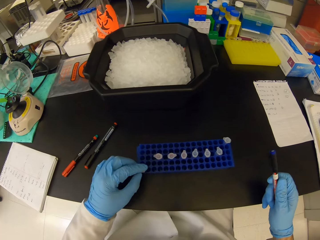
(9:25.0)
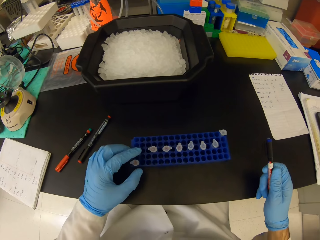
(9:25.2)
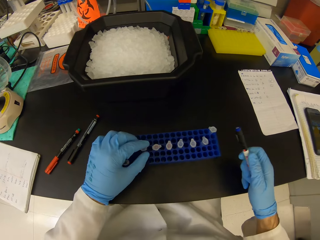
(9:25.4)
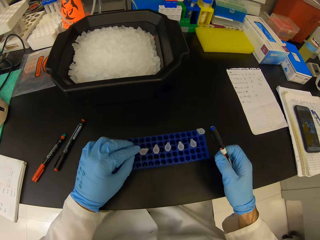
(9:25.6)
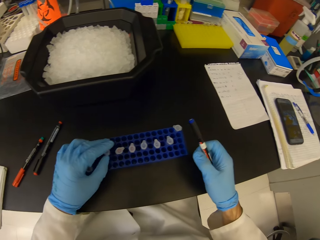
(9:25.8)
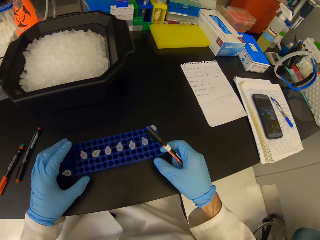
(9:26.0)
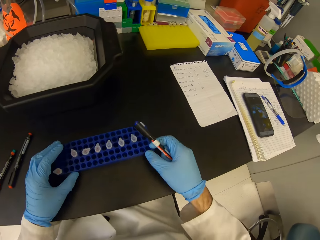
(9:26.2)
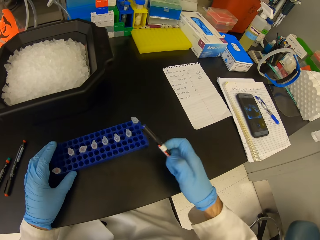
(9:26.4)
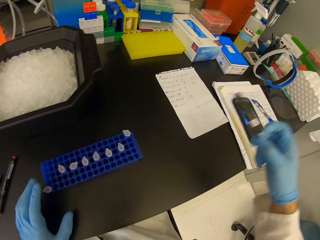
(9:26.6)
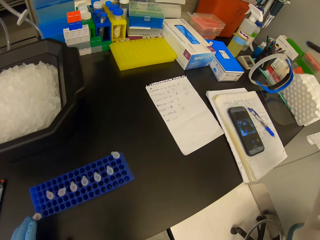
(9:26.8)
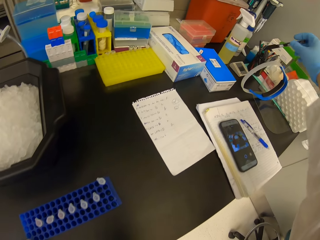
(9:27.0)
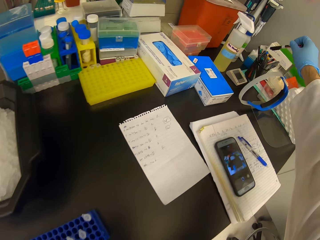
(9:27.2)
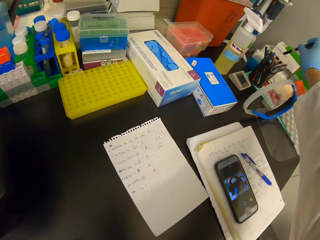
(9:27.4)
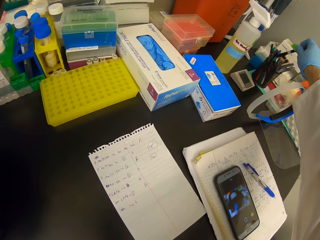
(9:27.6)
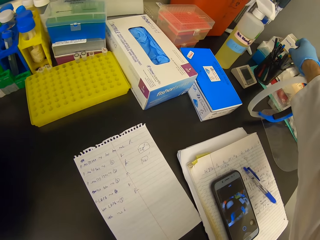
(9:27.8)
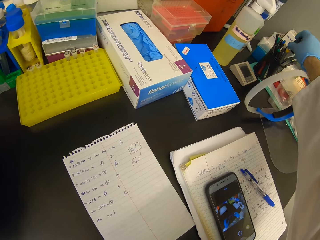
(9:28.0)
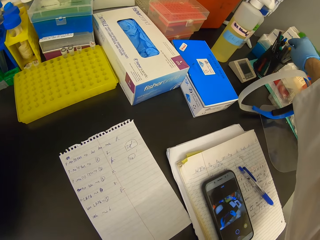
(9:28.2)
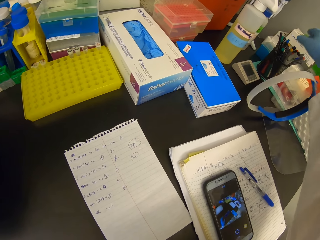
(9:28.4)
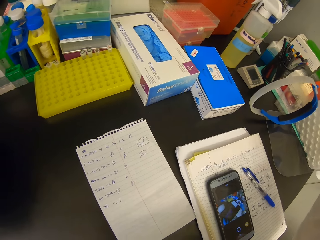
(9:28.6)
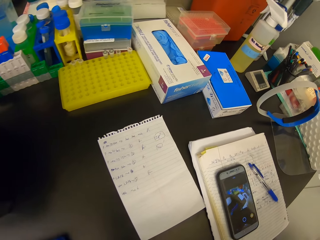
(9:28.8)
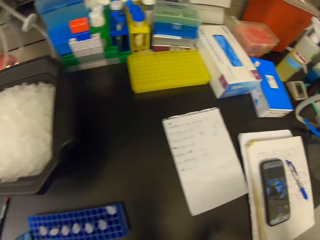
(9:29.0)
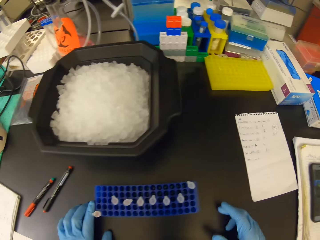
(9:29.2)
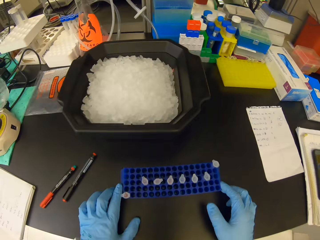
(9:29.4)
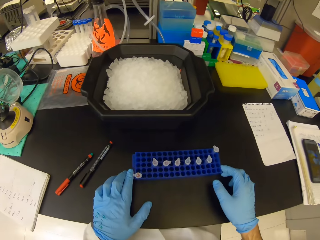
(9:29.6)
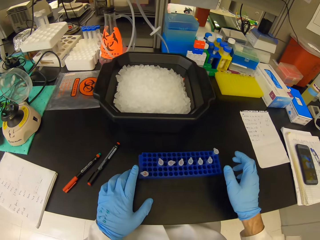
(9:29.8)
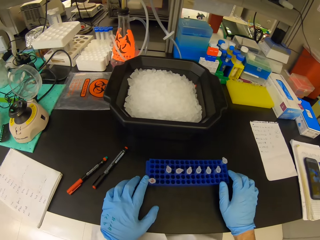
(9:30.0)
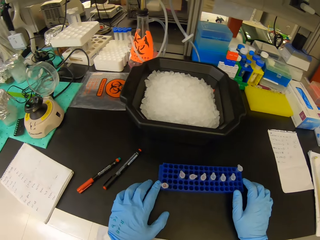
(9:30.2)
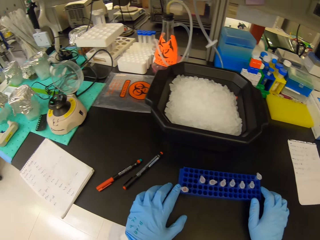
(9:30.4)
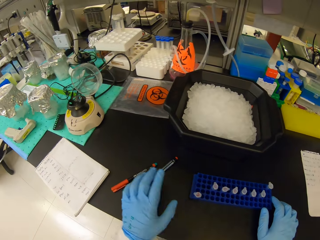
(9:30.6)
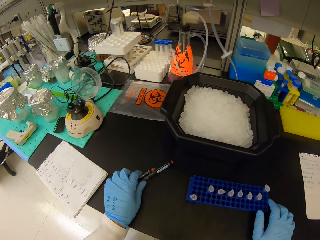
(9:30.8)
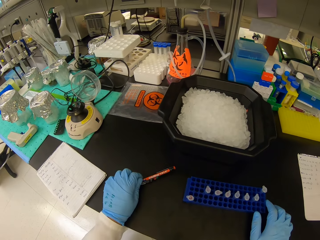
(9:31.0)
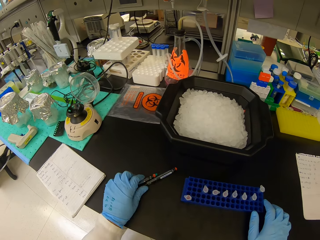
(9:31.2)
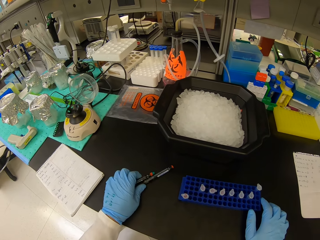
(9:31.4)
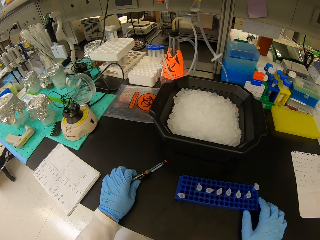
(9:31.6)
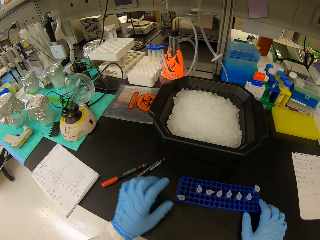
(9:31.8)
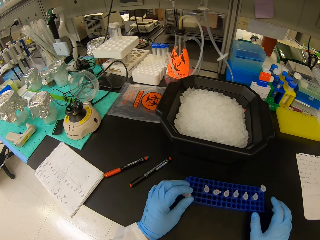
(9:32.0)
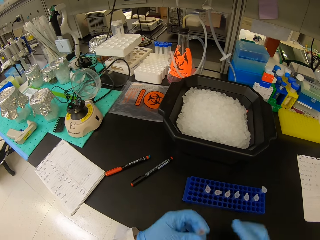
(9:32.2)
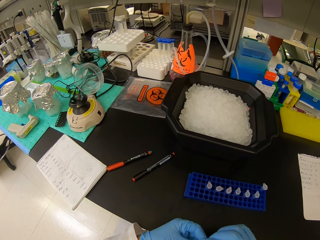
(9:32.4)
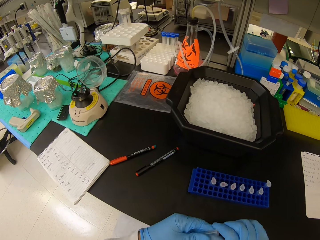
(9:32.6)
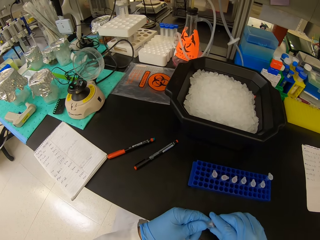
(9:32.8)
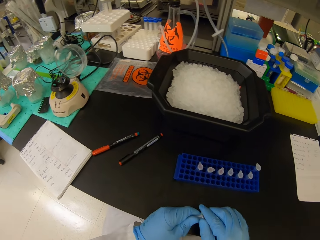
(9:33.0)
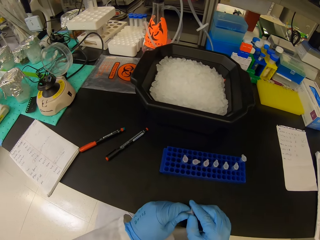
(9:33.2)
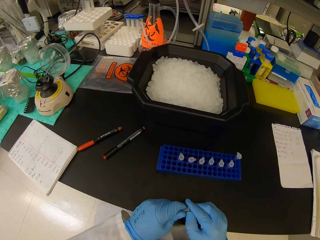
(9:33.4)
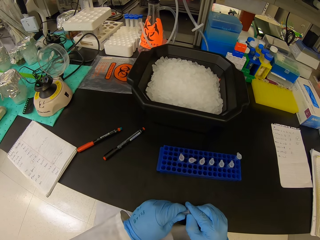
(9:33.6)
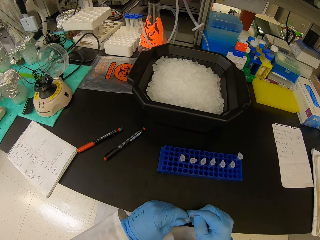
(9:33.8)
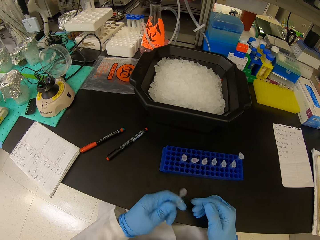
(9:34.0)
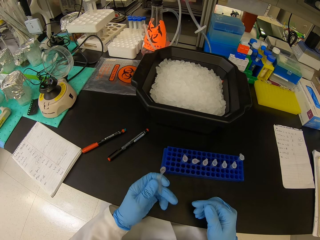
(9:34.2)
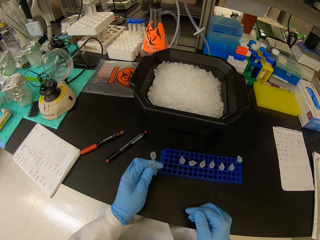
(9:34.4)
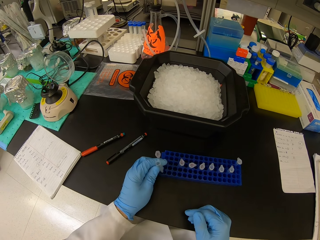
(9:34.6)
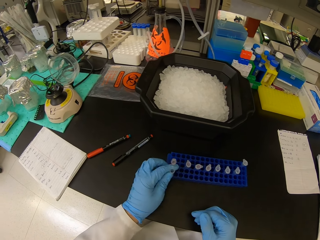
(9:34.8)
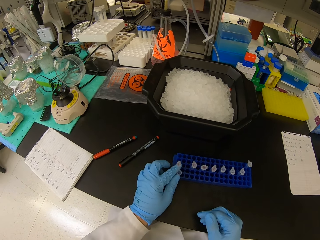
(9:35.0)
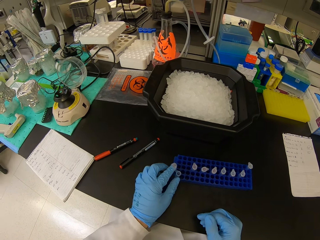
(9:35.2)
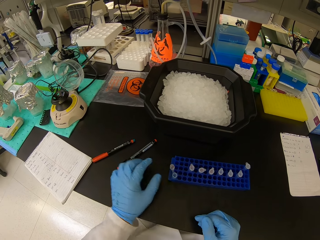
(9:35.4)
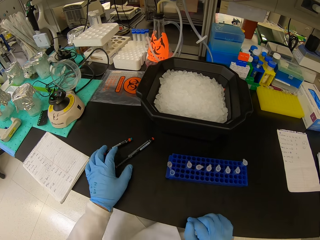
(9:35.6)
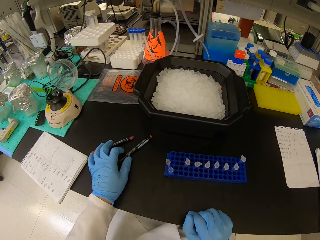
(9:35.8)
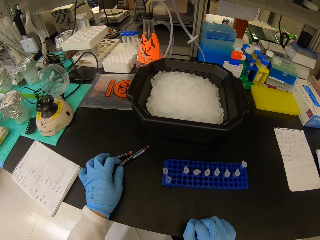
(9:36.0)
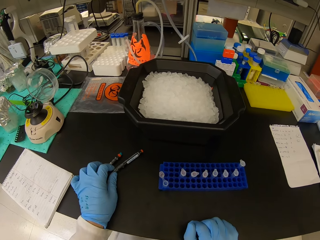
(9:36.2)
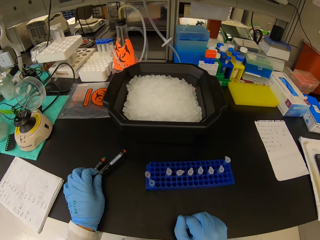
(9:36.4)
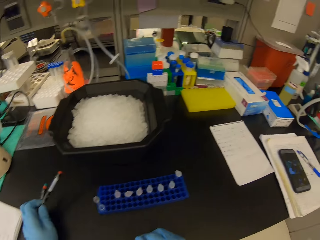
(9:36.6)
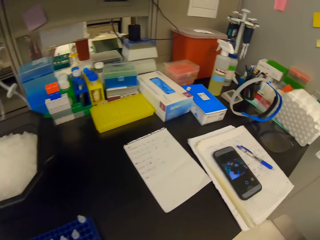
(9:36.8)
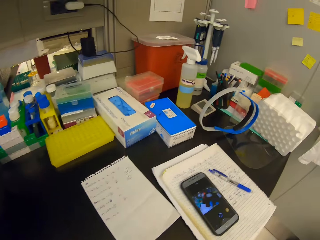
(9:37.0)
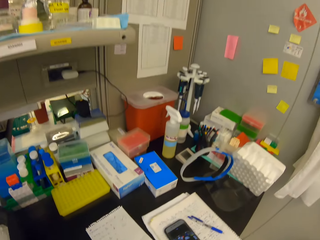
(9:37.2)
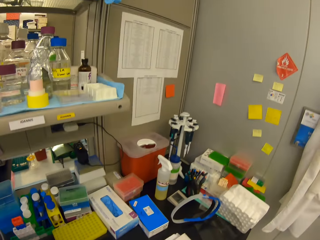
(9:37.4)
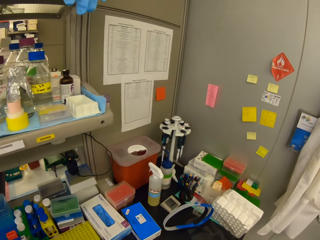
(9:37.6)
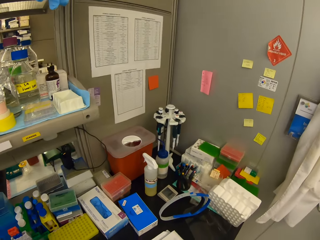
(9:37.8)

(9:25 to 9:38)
The camera wearer arranges the test tubes in the test tube rack. They place the pen in the pen holder. They touch the pens on the counter top. They pick up a test tube. They open the lid of the test tube. They put the test tube in the test tube rack. They pick up the pens.

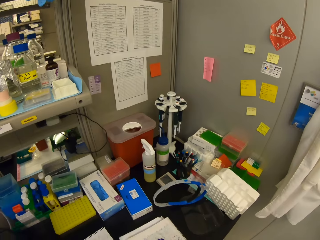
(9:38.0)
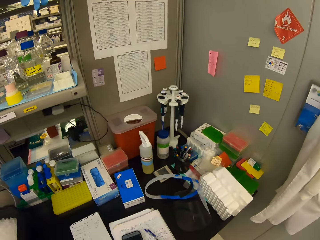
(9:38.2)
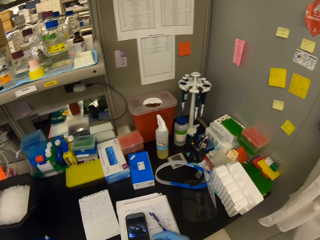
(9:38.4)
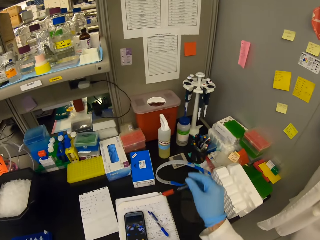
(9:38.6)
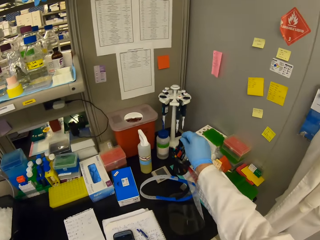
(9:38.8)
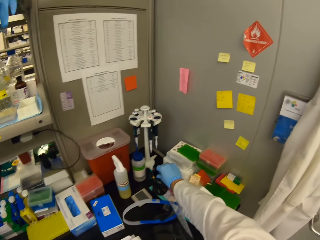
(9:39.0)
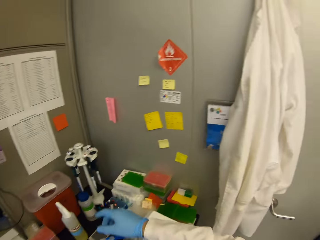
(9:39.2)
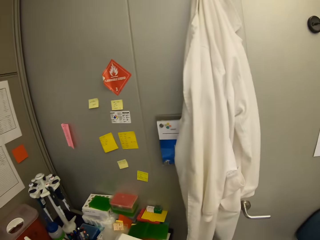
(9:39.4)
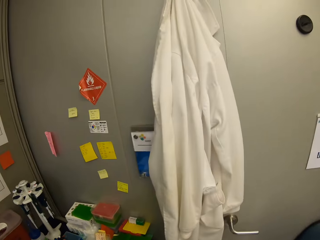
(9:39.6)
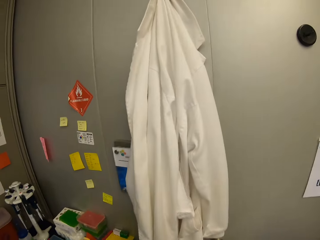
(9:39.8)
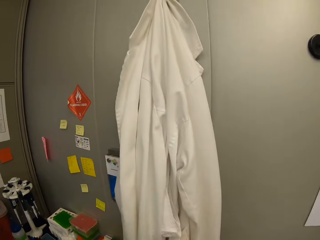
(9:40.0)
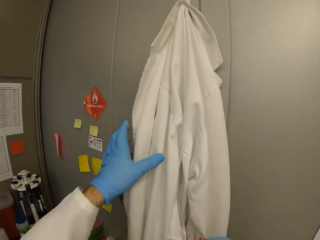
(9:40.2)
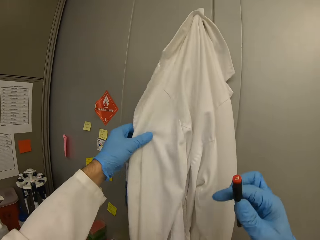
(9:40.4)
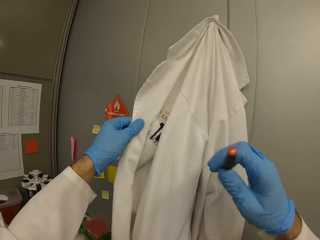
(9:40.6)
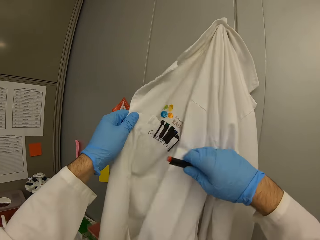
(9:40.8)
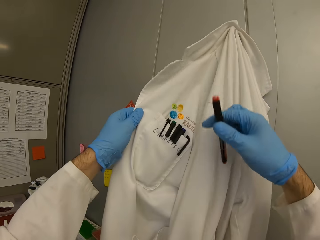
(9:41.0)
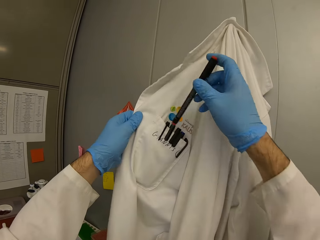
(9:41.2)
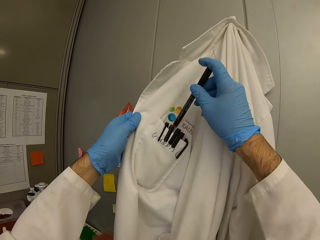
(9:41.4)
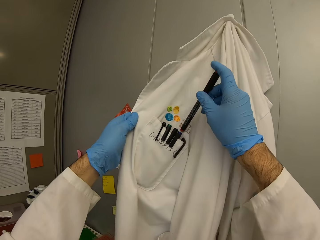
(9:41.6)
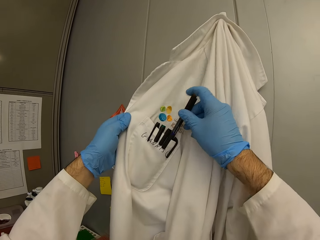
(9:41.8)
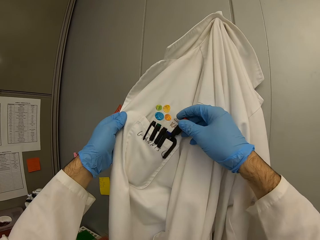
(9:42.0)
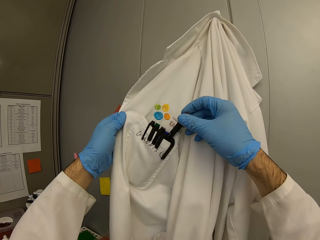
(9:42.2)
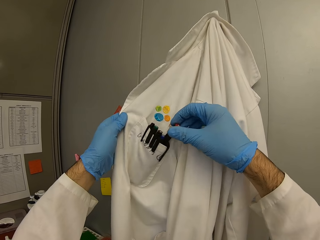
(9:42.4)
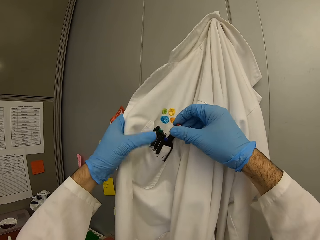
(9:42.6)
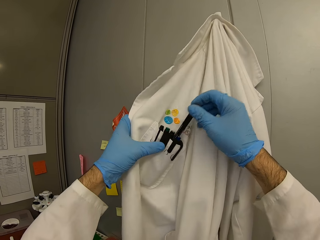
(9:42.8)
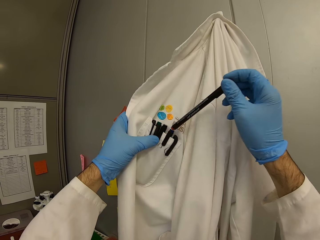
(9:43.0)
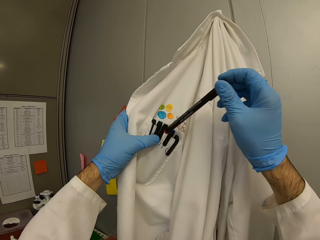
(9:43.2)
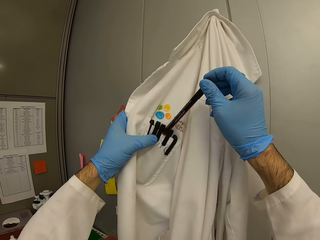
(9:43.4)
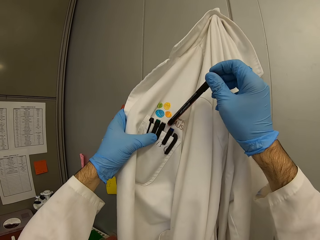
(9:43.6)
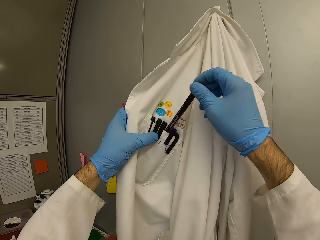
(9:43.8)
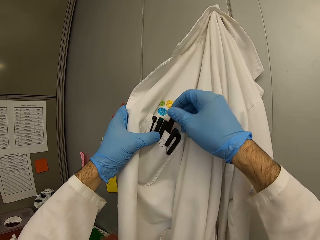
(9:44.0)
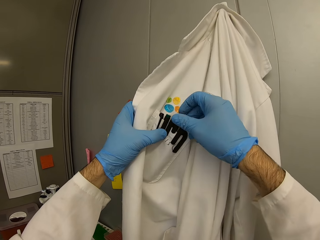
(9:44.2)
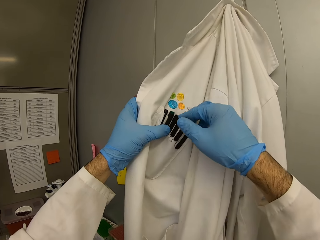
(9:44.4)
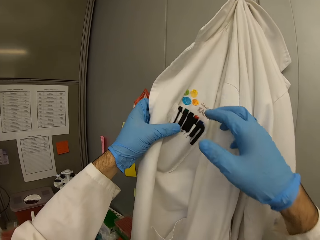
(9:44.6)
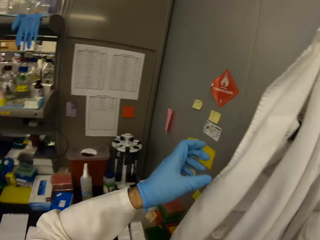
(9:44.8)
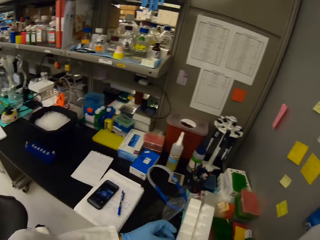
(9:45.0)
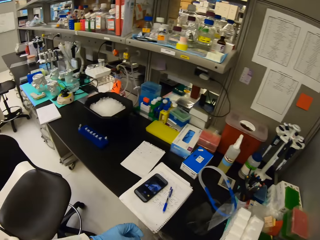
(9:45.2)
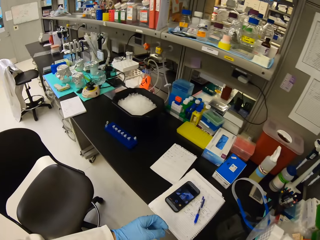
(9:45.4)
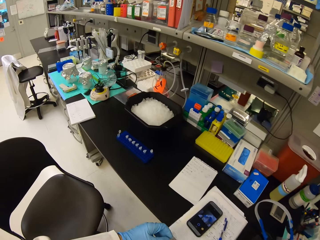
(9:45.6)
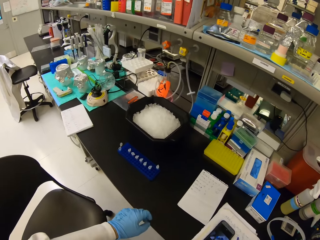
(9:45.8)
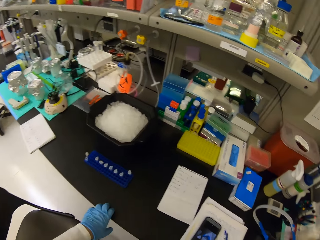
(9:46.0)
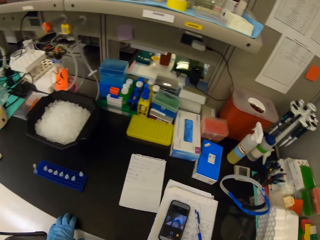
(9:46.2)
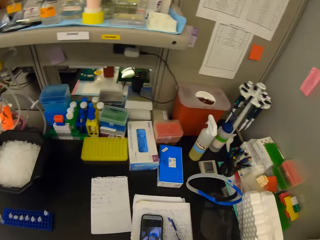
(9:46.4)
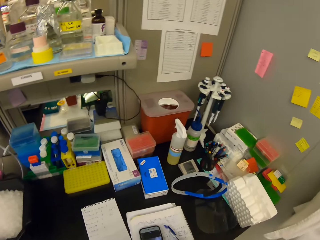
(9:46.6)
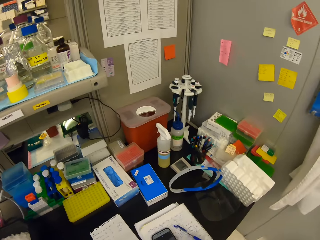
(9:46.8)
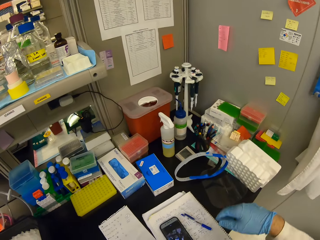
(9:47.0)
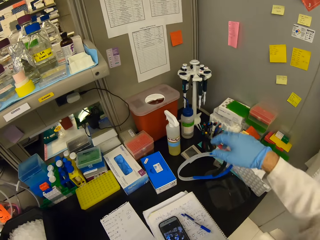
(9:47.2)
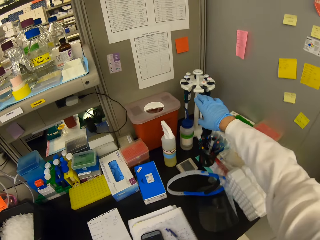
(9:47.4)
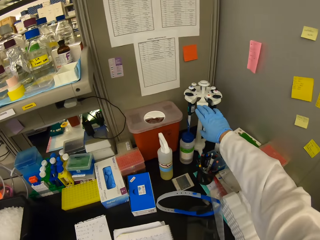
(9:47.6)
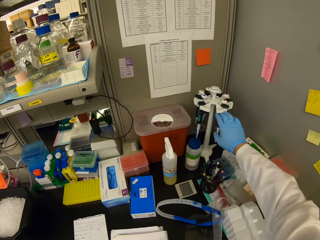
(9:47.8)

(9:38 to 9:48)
The camera wearer places the pen in the pen holder. They touch the dust coat or laboratory coat. They put the pen in the laboratory coat.
